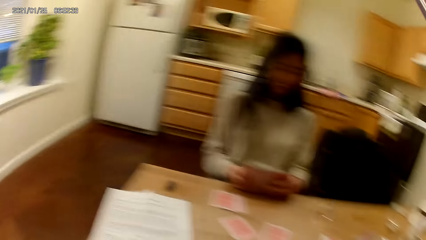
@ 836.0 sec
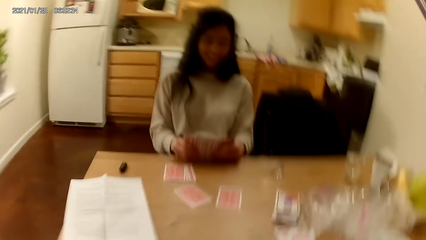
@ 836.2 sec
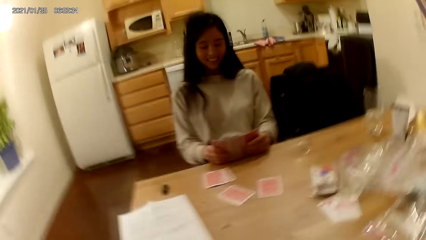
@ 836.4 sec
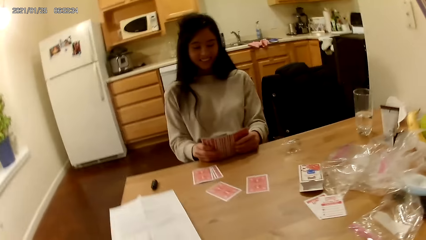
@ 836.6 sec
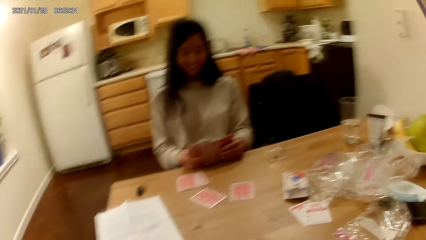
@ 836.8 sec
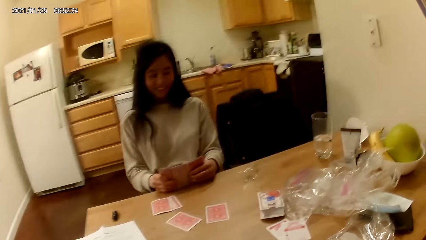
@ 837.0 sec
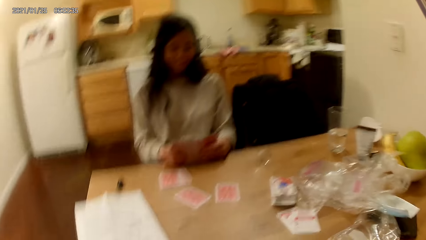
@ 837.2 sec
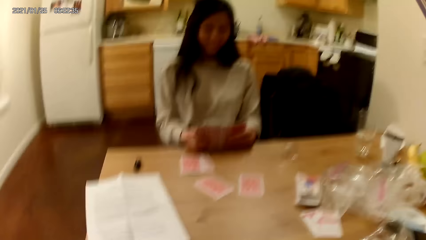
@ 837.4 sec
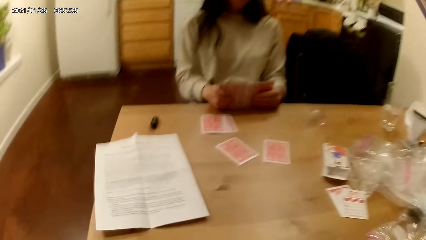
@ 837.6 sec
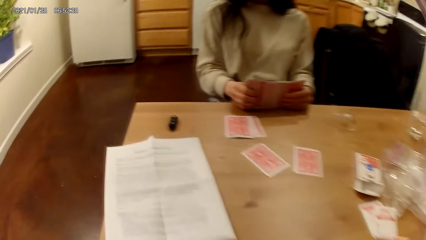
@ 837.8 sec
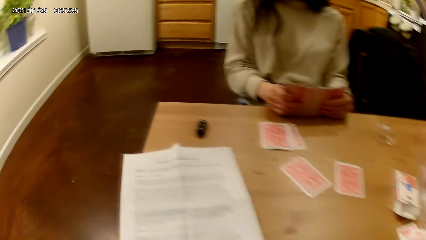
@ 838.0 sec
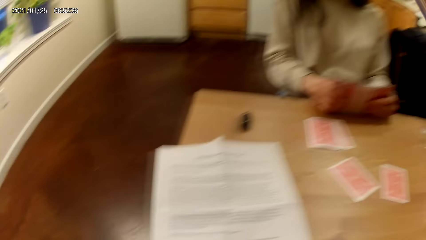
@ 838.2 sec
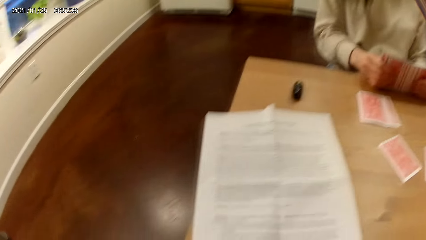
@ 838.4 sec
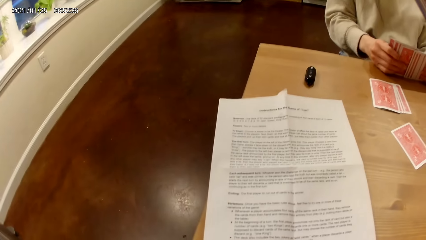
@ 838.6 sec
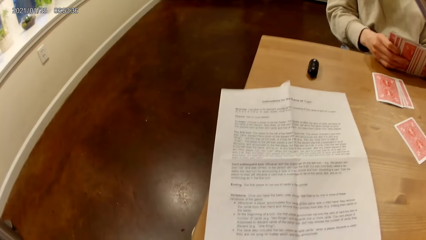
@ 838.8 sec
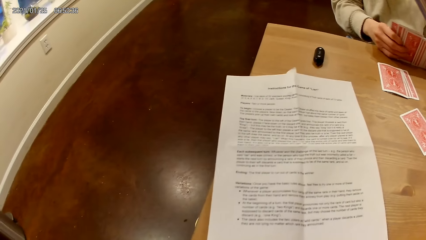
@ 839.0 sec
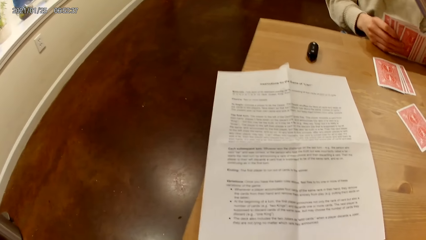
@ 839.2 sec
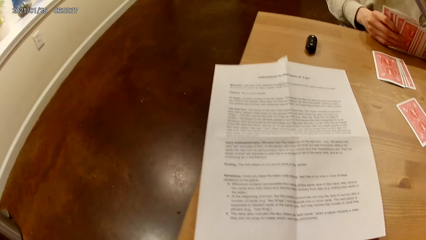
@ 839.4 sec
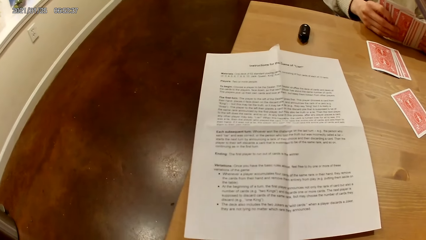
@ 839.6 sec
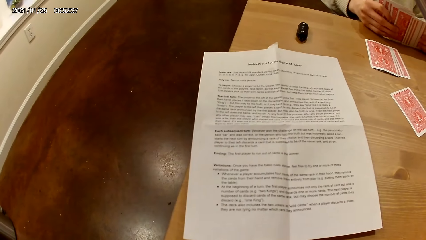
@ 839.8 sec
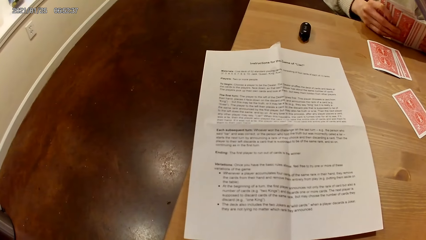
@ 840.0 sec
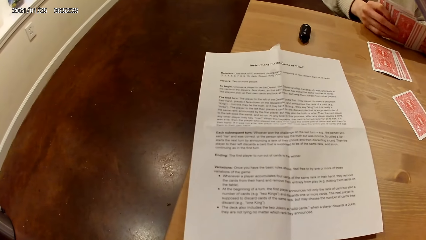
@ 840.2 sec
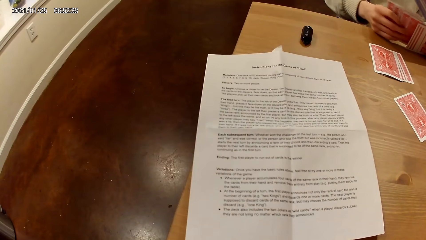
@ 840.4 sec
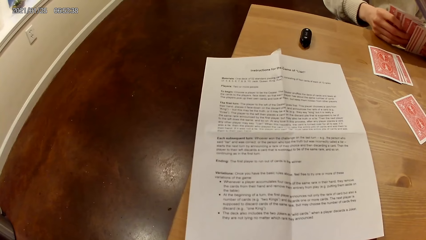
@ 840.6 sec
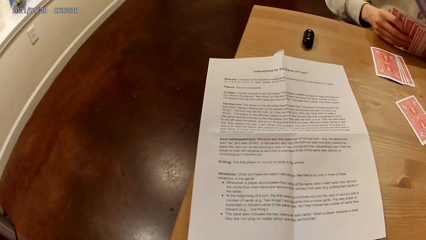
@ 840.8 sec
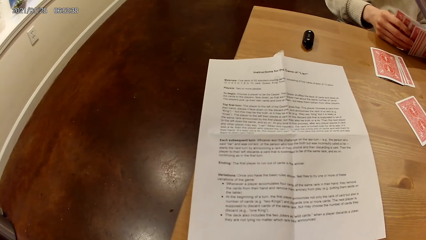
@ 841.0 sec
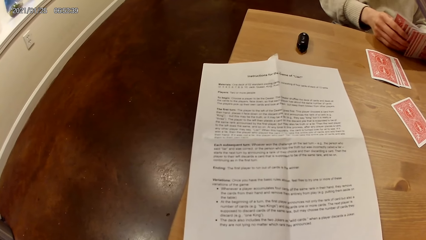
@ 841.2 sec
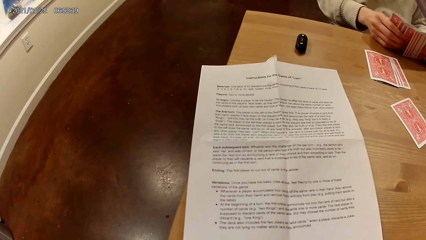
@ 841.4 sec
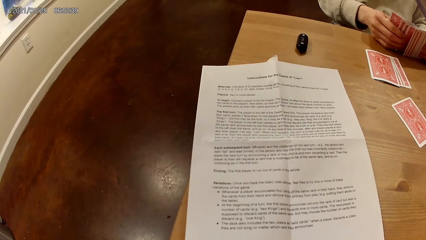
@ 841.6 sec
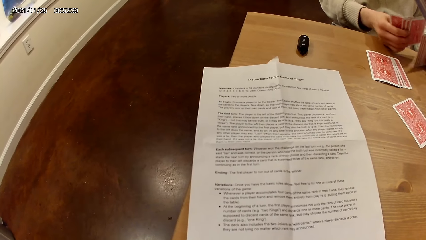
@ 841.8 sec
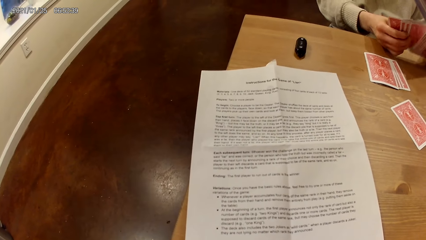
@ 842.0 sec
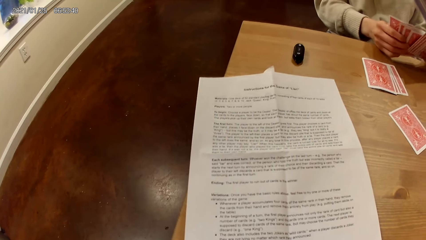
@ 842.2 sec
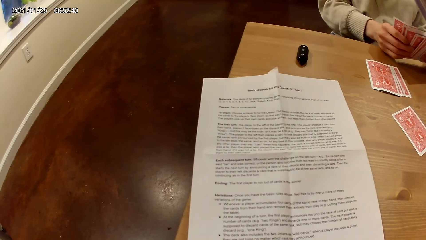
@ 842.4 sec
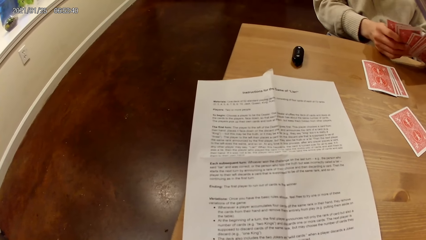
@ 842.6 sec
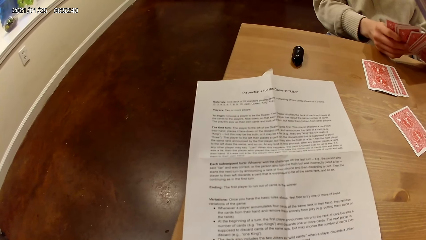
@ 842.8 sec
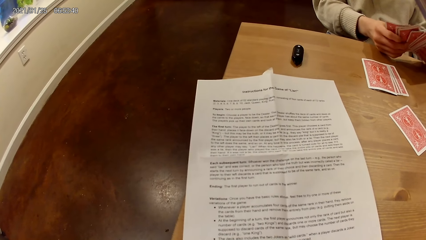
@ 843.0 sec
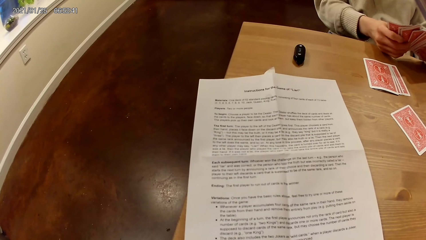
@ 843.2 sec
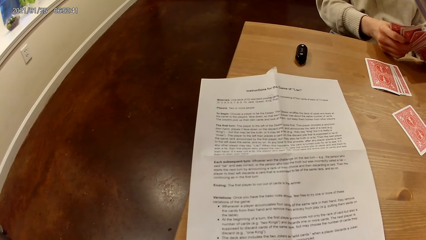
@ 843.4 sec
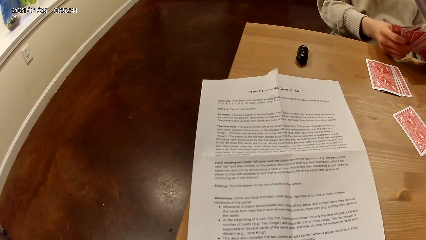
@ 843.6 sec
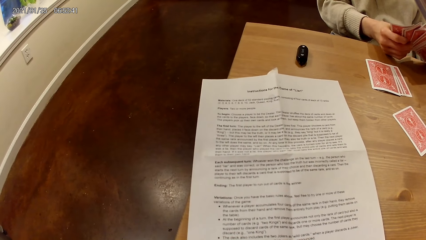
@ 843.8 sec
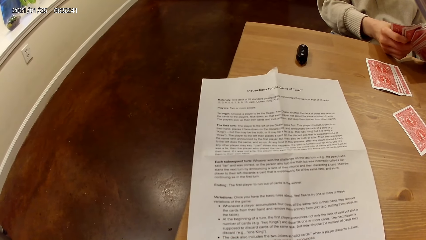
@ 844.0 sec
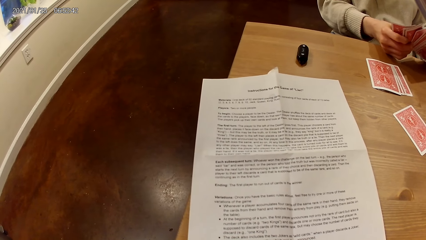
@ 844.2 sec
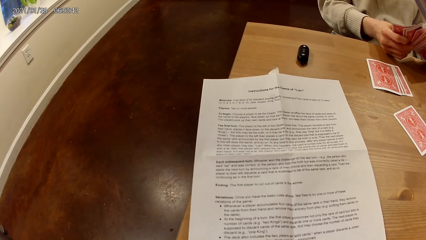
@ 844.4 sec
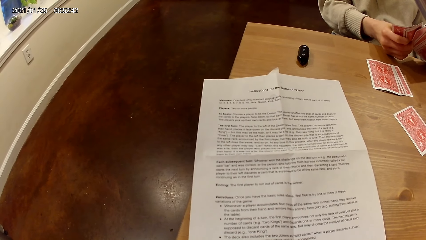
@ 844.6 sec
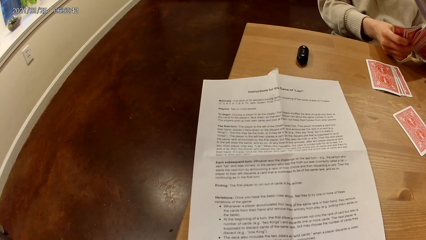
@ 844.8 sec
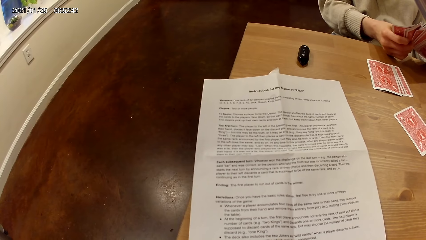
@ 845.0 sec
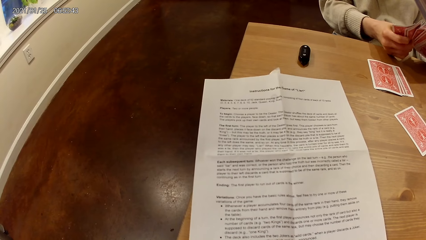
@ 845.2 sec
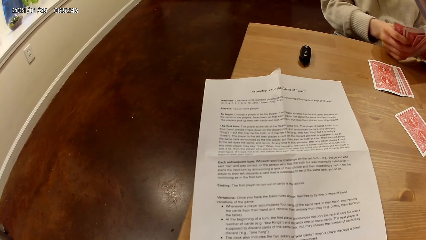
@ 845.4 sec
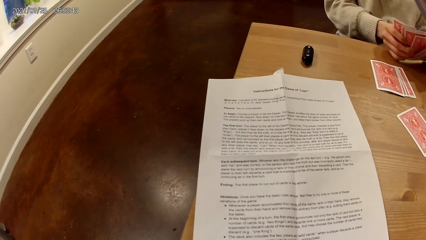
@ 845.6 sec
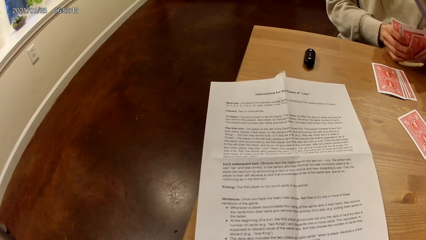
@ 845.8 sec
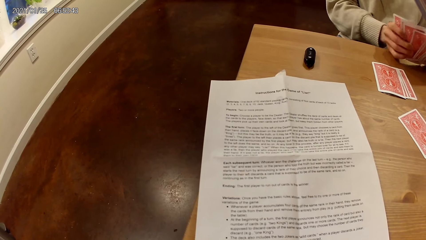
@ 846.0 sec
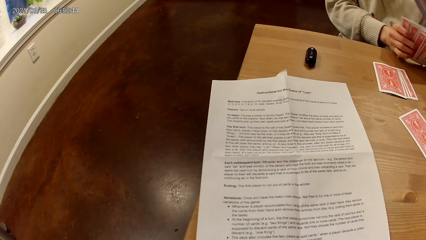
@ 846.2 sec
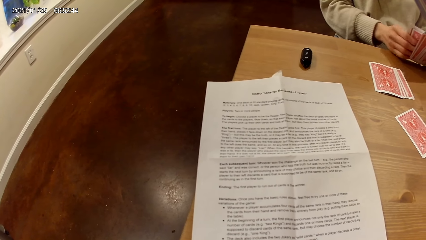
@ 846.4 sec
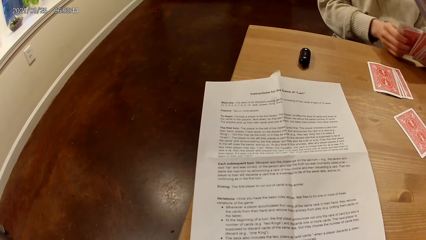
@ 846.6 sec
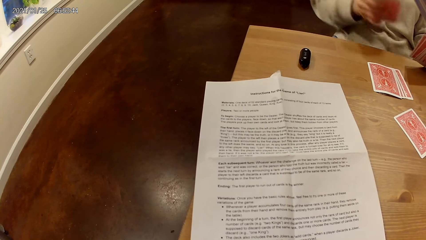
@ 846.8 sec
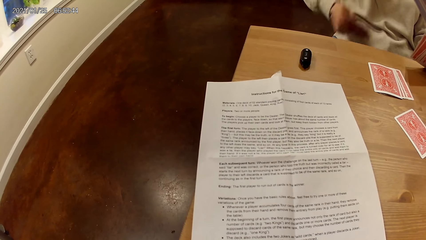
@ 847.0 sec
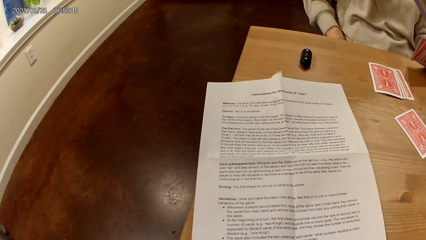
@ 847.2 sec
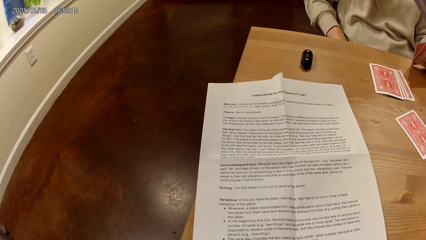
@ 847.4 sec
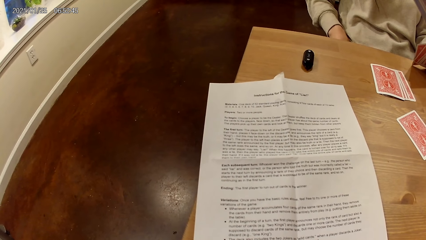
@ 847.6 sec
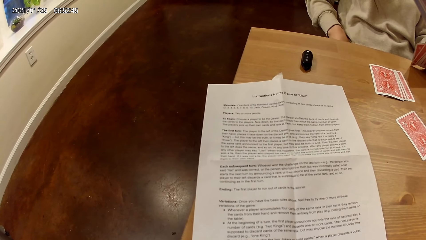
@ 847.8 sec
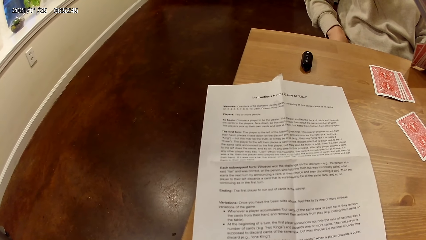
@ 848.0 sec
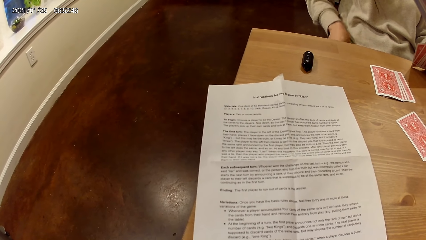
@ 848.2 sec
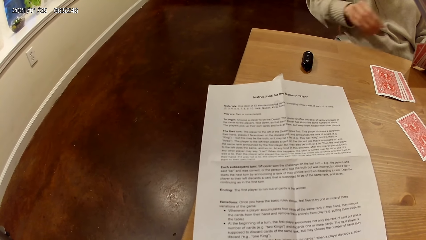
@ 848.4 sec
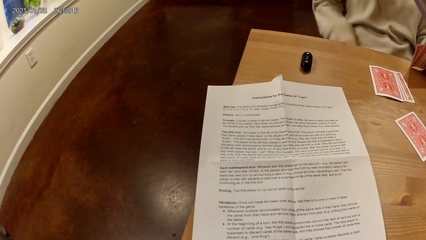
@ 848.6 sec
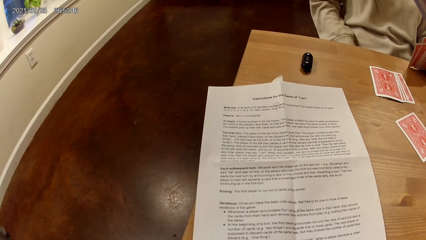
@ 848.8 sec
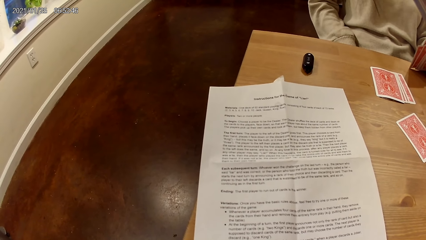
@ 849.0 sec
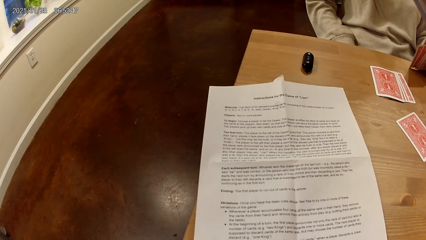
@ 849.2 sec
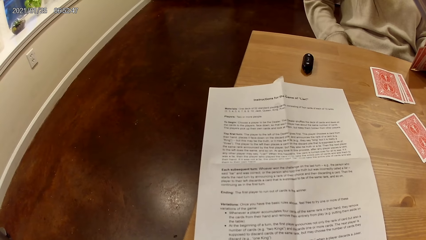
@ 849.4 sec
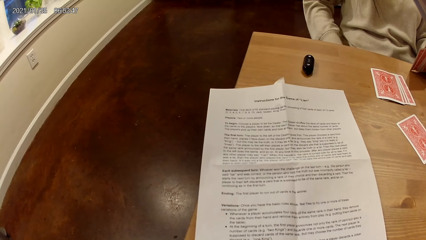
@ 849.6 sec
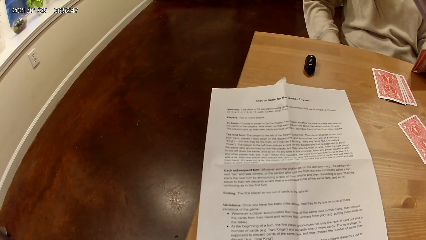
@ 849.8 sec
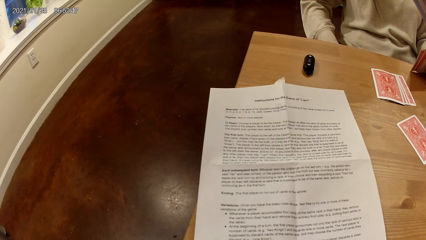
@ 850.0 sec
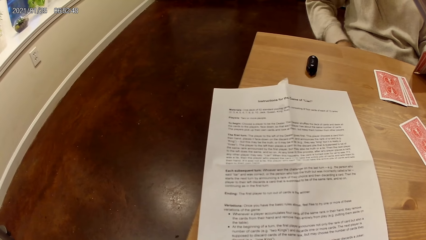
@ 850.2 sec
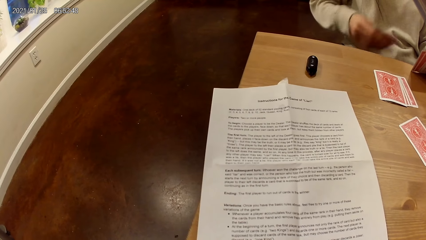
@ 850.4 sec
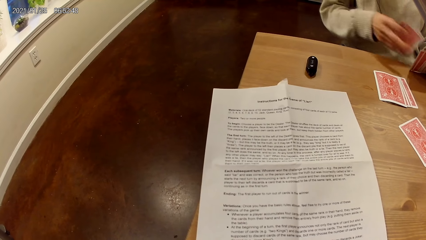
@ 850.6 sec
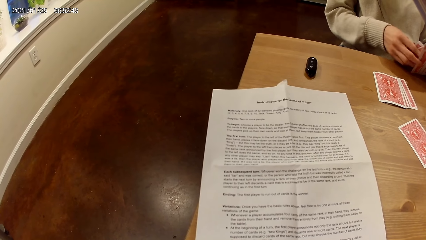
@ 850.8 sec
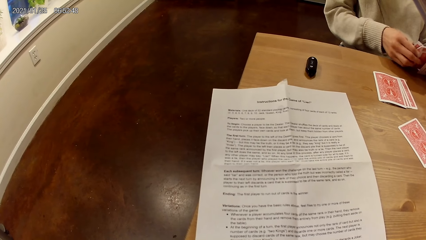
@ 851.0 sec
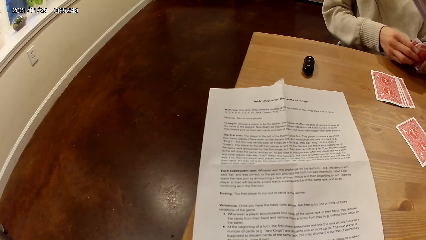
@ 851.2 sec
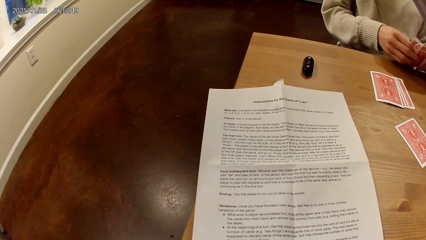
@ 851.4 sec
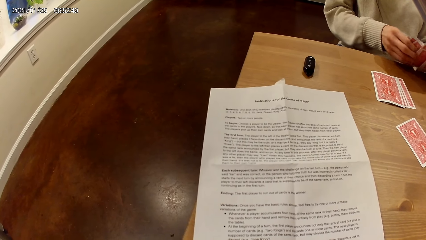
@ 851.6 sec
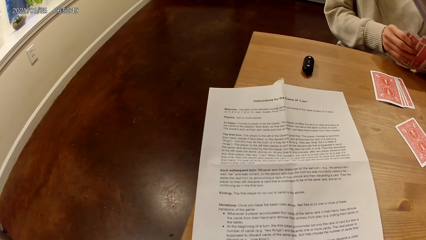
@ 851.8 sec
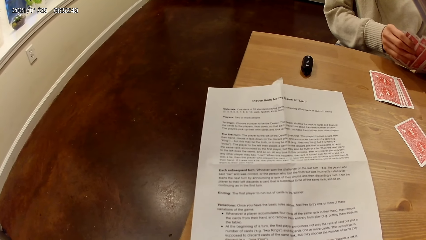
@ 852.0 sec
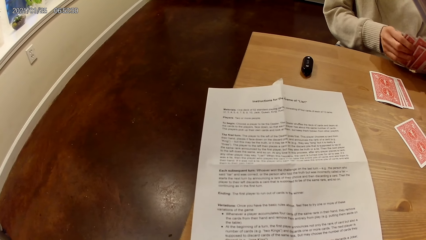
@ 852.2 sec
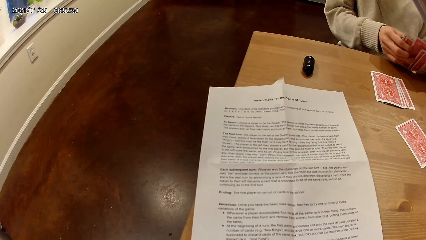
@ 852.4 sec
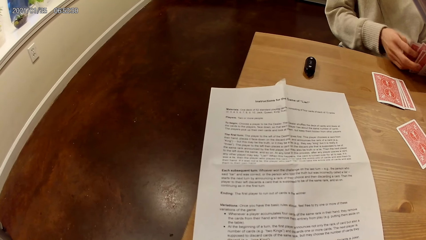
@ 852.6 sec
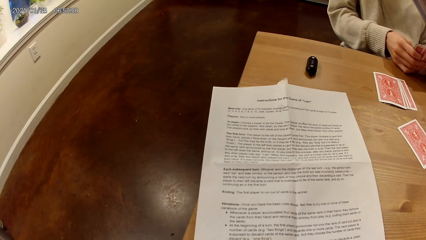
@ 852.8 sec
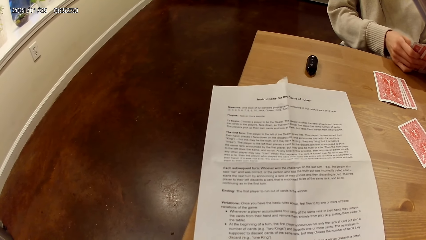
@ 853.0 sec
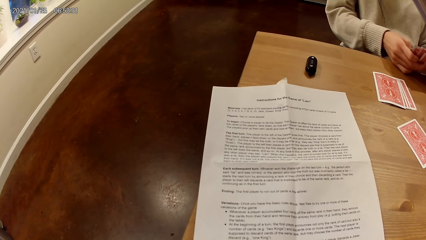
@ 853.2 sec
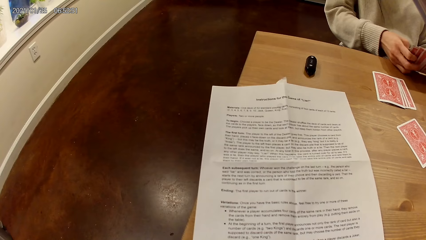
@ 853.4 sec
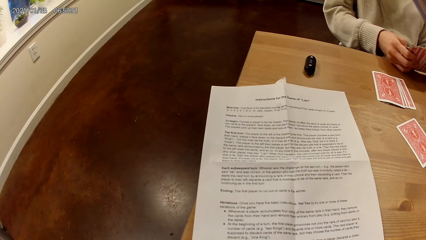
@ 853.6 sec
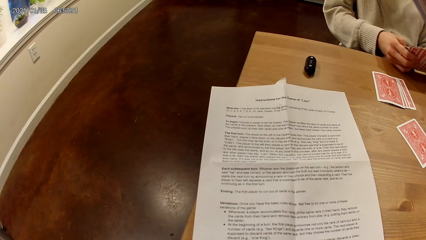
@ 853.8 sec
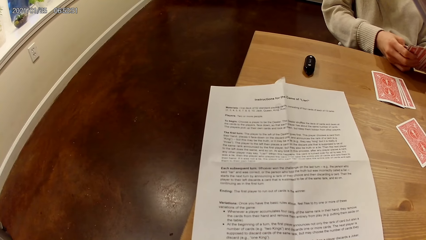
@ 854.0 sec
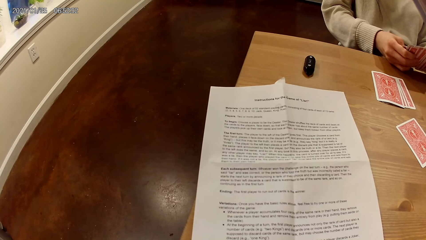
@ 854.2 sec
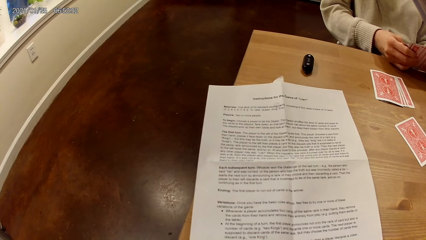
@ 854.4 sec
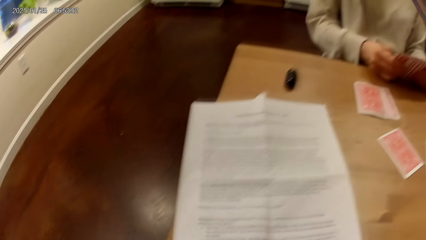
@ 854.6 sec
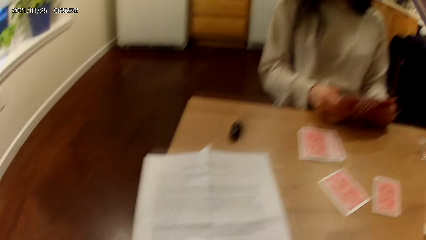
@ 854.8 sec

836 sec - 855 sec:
A woman holds playing cards with her hands. The camera wearer reads a piece of paper on a table. She places some cards on her lap with her right hand. The woman puts down the playing cards on her lap. The camera wearer picks up the cards from her lap with her right hand. The woman holds the playing cards with her hands.
